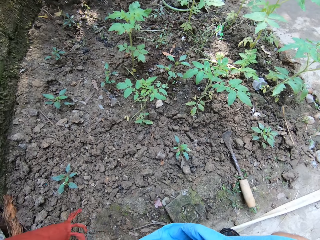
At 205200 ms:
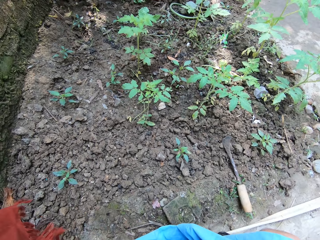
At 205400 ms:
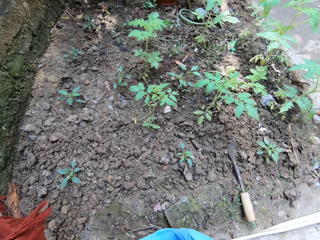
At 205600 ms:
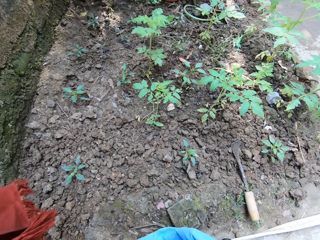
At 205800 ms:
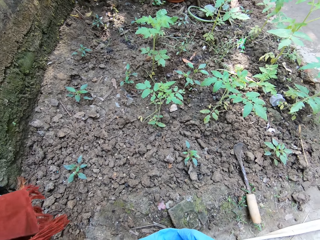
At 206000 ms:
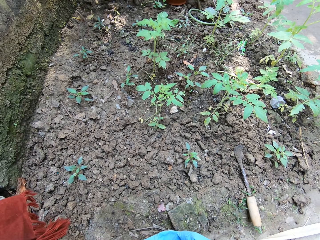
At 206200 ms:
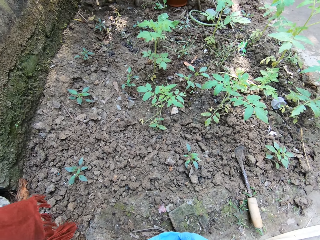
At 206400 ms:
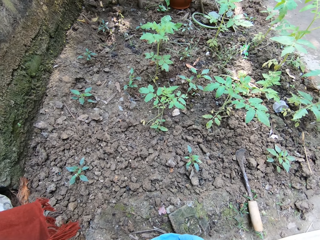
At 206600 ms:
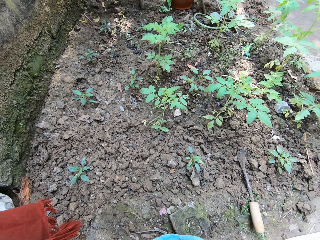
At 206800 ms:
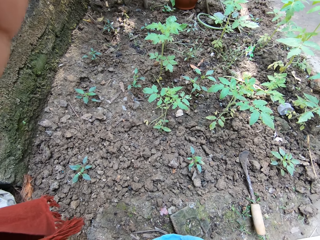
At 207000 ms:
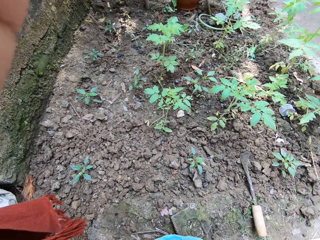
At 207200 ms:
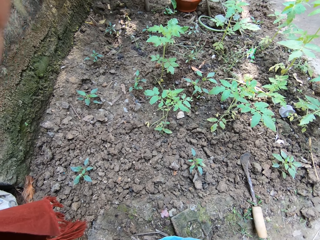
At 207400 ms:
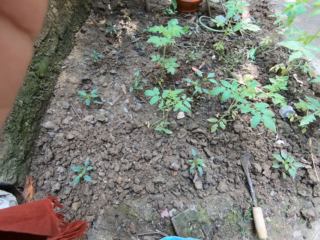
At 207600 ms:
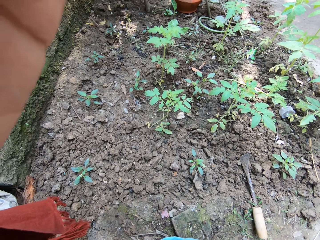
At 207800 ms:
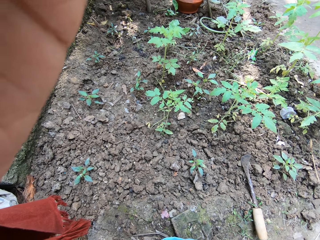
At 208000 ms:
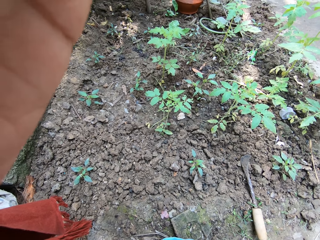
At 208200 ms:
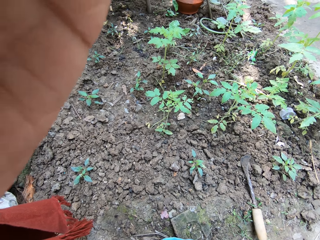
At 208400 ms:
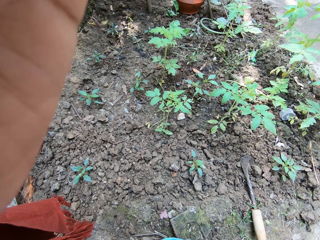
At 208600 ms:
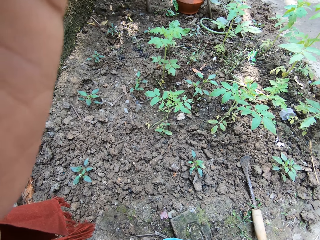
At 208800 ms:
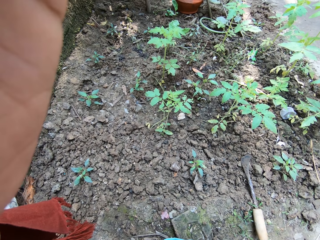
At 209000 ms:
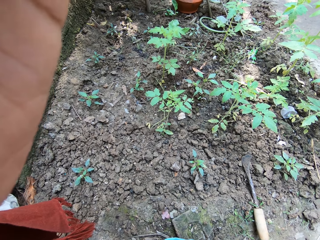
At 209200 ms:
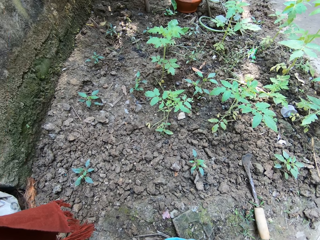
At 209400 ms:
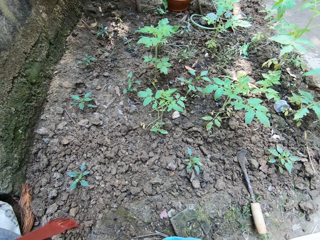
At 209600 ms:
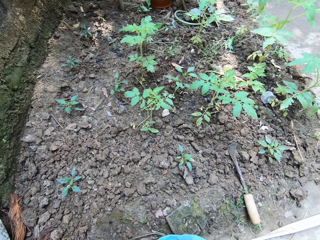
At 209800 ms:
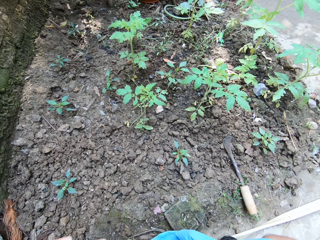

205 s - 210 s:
The camera wearer adjusts the camera with her left hand.

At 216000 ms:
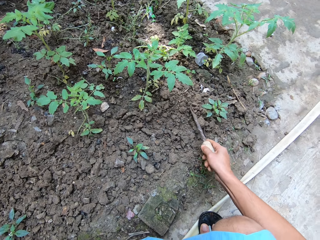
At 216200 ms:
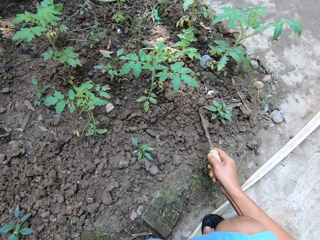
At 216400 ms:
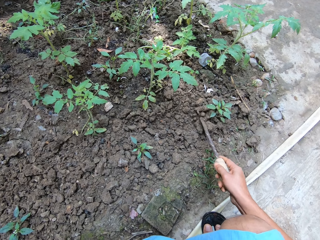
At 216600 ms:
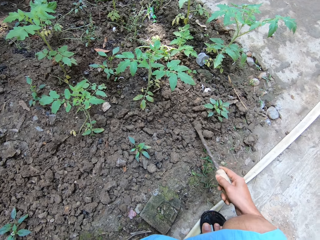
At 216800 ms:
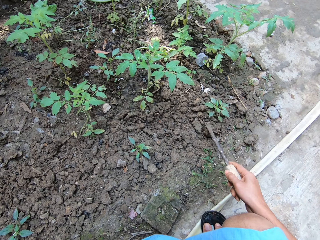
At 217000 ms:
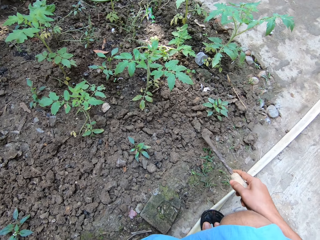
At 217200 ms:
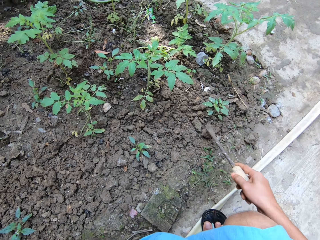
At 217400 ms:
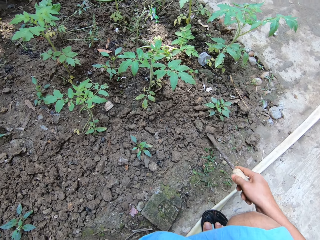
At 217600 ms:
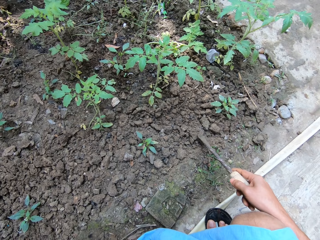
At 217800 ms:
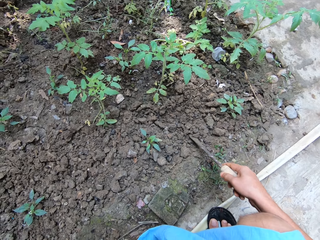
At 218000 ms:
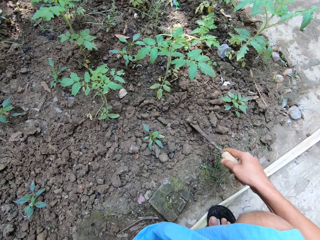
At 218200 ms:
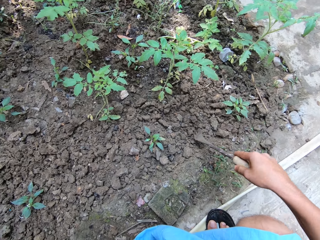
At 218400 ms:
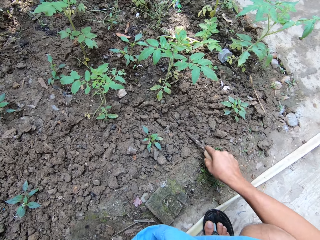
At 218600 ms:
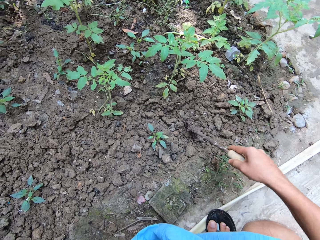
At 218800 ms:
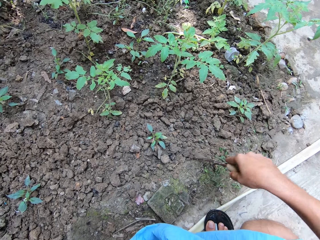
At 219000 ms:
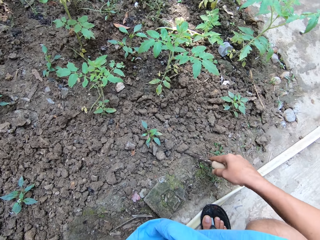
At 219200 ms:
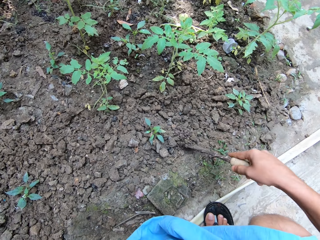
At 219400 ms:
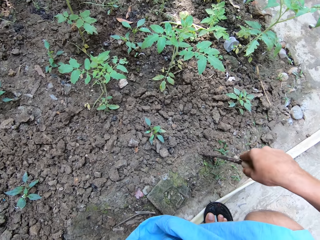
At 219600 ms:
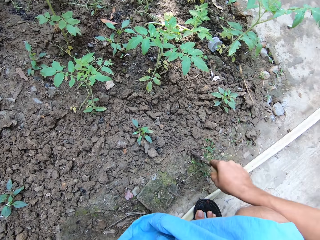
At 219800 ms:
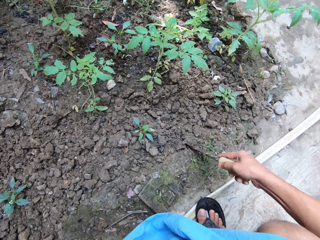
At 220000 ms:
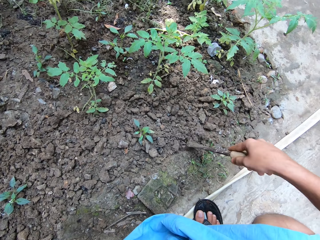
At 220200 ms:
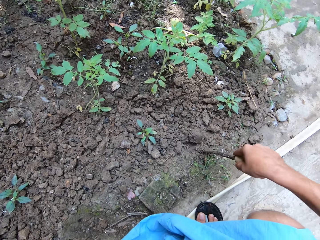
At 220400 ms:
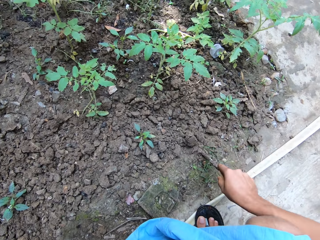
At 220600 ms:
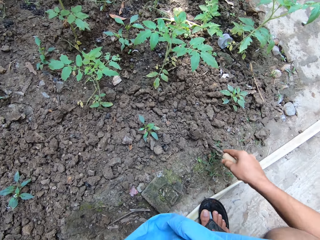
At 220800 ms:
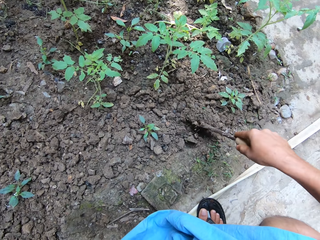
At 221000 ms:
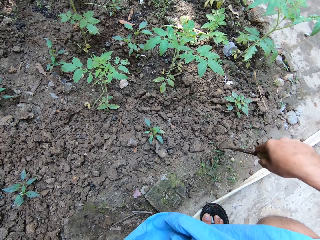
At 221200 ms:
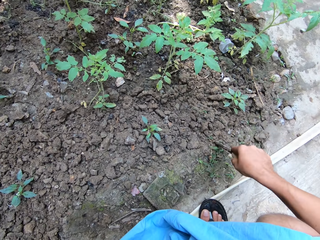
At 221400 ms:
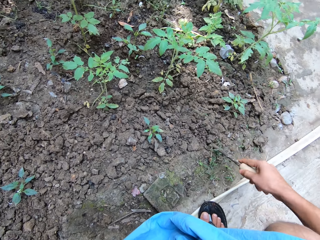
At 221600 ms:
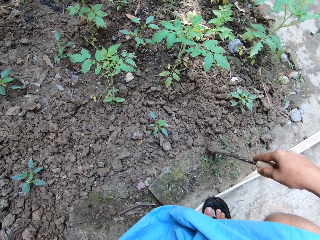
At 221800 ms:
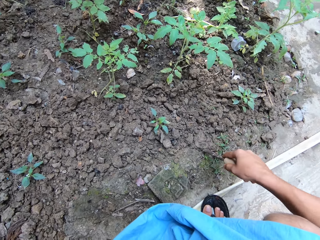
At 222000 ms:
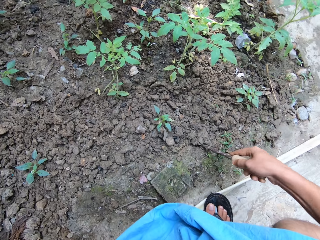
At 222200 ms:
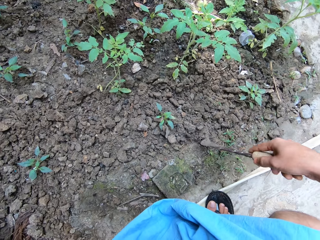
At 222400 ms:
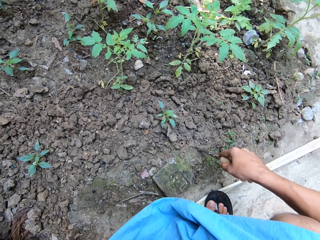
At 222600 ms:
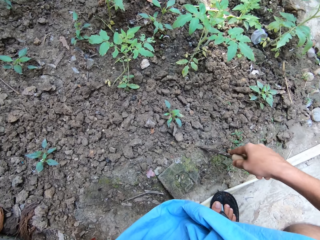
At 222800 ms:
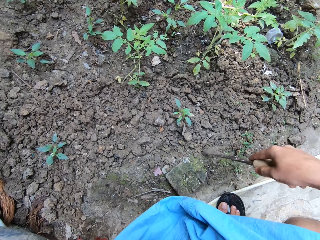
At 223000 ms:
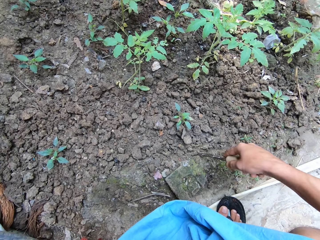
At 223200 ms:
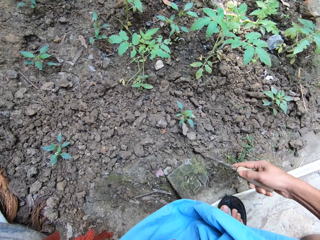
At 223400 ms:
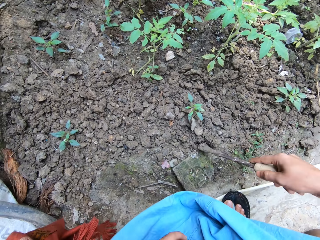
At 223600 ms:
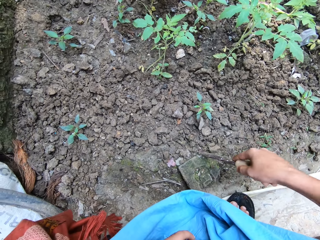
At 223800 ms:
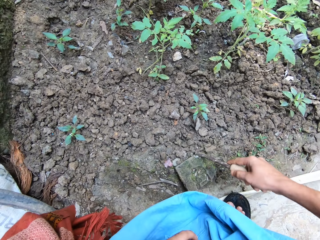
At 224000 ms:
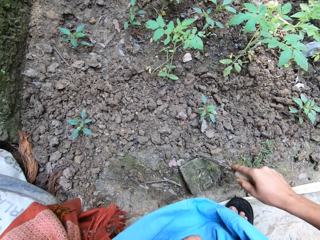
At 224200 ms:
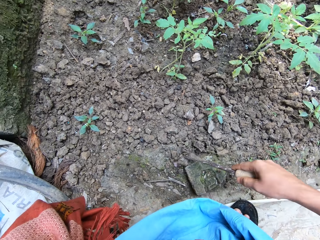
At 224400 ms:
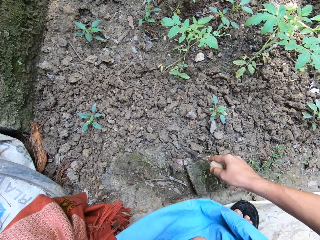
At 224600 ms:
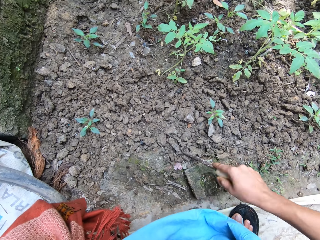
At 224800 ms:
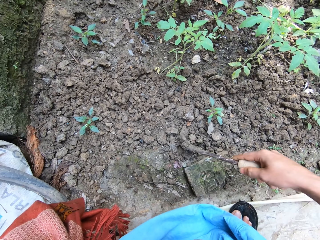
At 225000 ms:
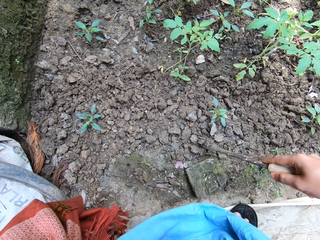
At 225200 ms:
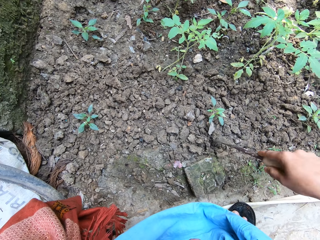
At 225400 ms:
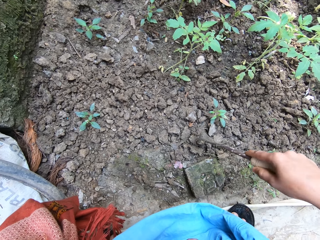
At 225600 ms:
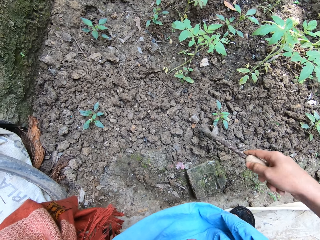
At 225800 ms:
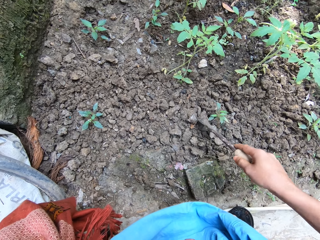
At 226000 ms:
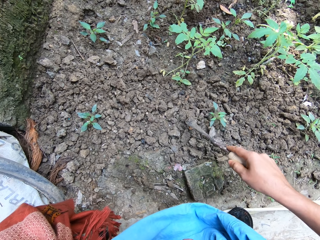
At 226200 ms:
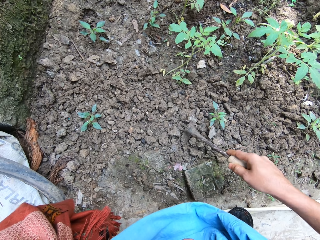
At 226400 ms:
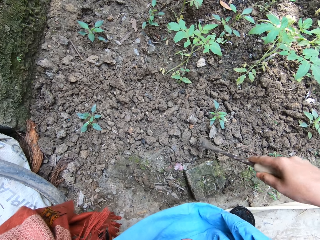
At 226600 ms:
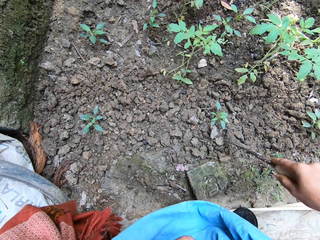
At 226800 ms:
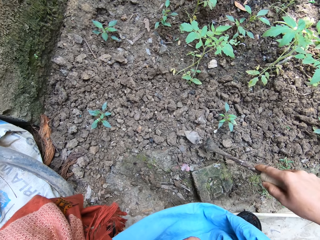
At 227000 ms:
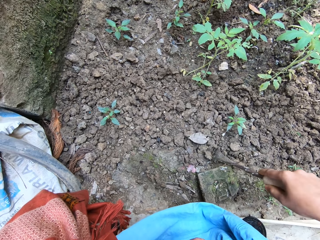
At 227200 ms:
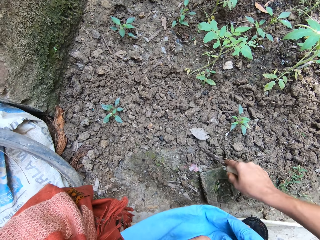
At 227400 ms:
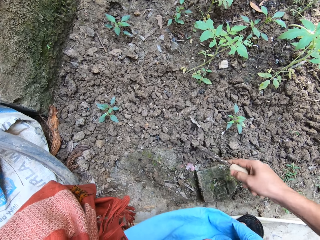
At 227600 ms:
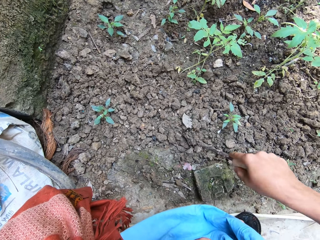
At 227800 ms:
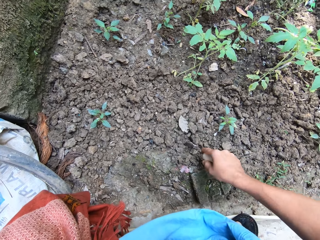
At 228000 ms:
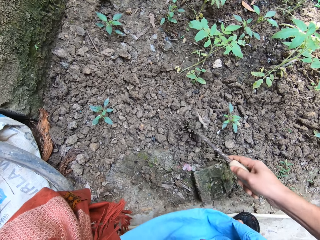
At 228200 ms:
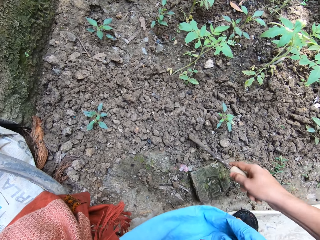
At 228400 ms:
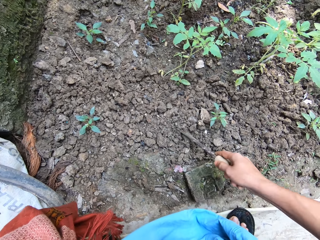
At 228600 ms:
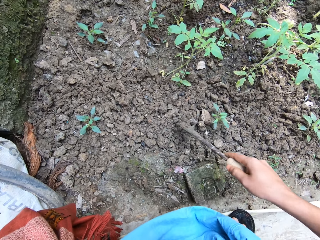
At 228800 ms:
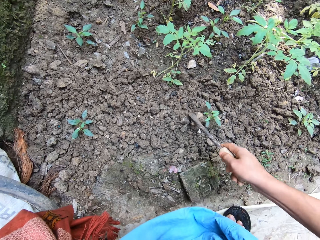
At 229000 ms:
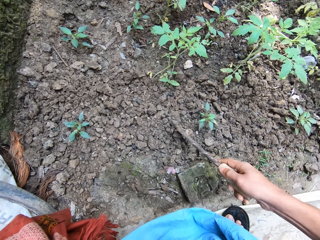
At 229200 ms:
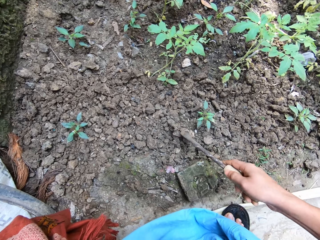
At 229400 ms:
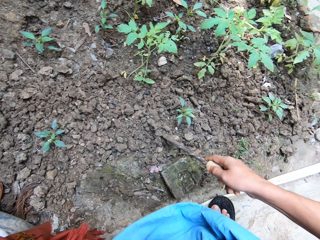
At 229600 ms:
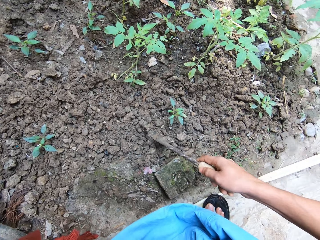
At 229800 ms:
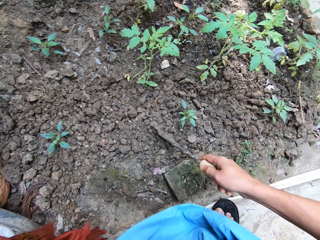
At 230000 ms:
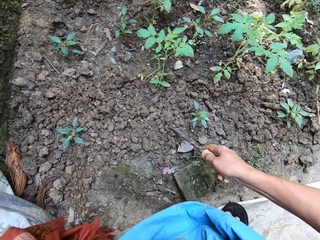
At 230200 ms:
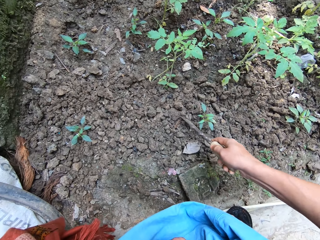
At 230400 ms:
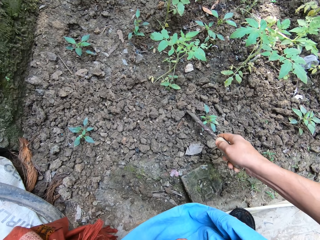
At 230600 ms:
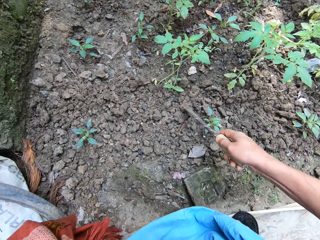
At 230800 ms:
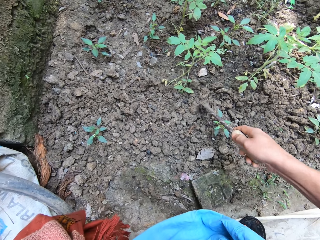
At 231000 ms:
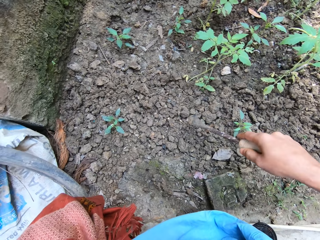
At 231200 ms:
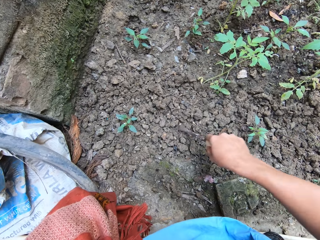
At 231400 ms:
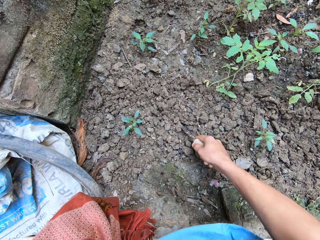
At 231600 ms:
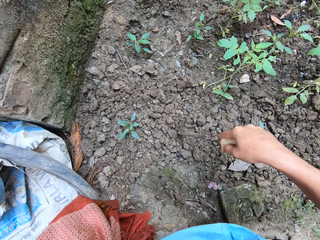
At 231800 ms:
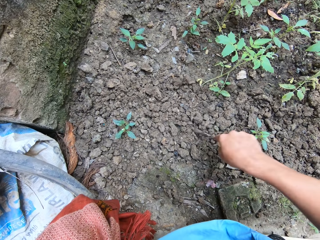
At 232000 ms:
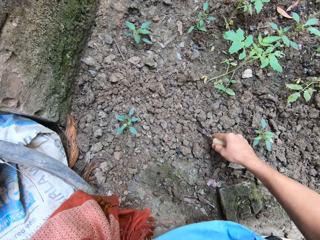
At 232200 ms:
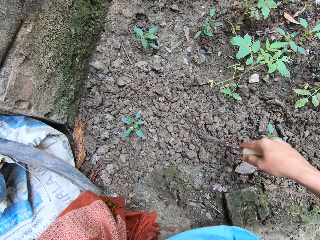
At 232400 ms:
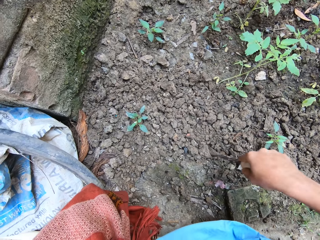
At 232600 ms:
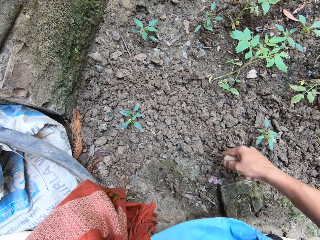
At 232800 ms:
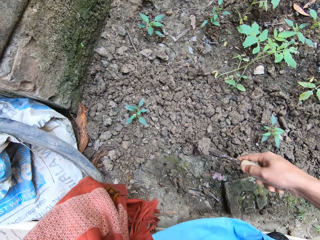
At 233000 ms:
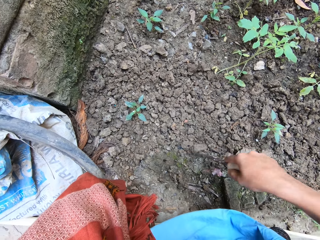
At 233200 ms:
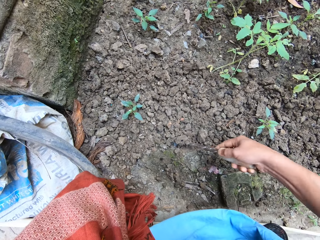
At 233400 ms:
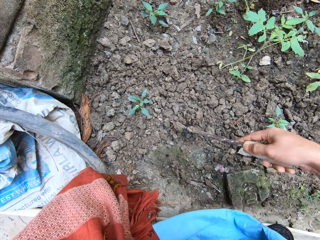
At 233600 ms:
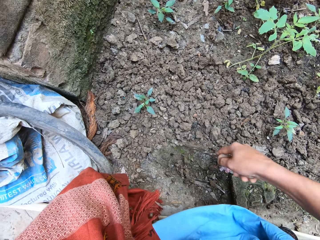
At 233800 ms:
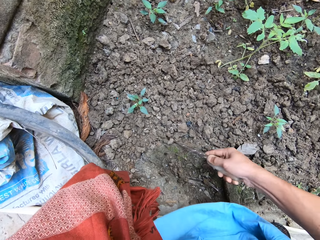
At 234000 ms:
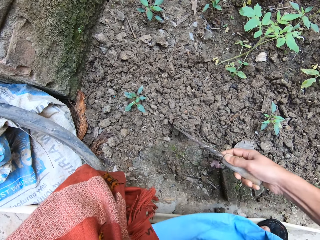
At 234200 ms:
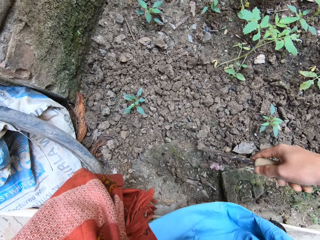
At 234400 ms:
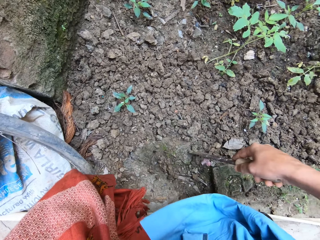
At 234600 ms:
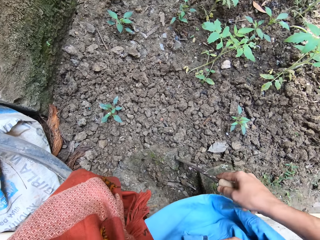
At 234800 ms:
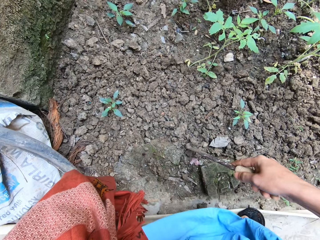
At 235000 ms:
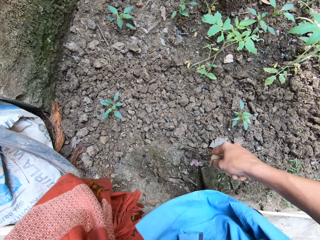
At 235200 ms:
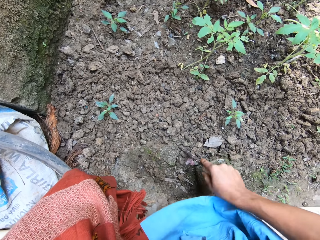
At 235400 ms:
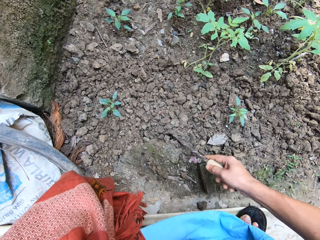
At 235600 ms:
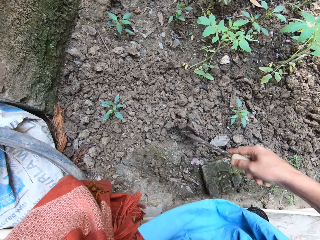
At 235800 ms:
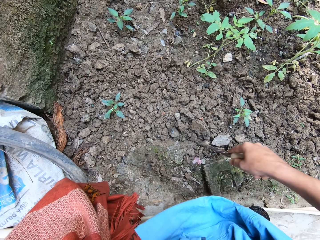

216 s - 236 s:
The camera wearer puts some soil around the tomato seedling with the gardening trowel in her right hand. She digs up the soil around the tomato seedling with the gardening trowel in her right hand.
